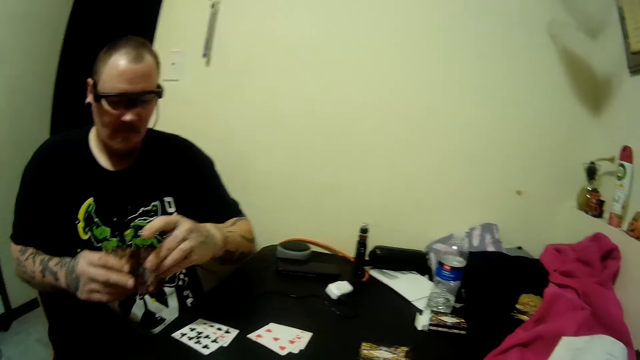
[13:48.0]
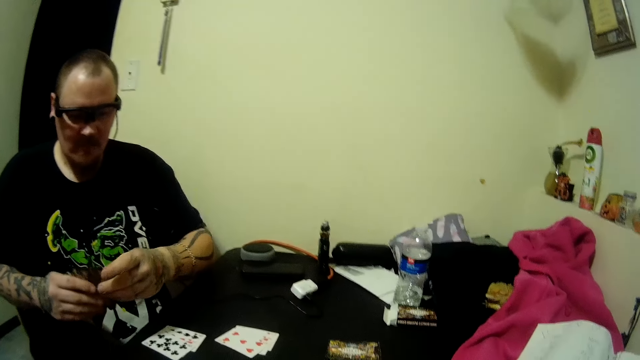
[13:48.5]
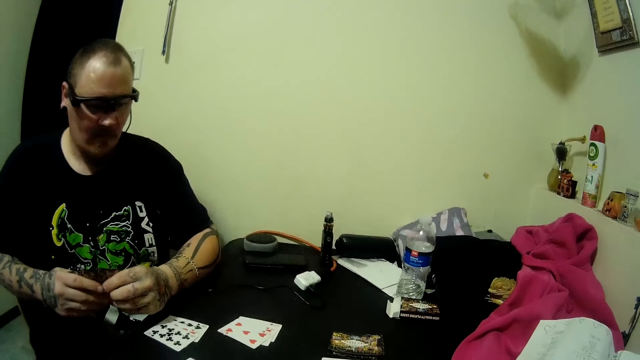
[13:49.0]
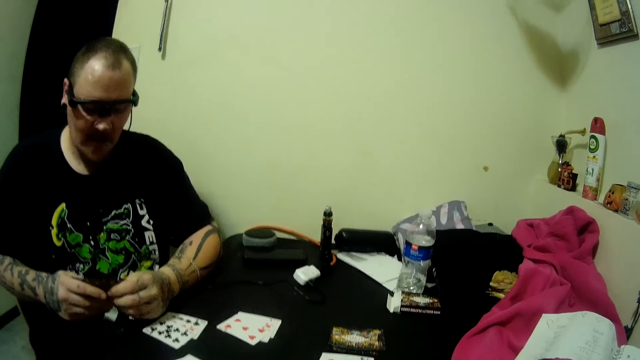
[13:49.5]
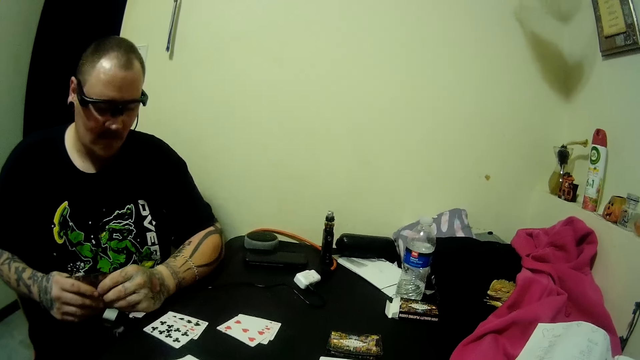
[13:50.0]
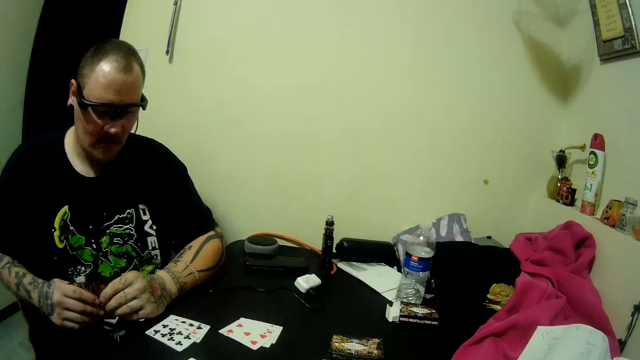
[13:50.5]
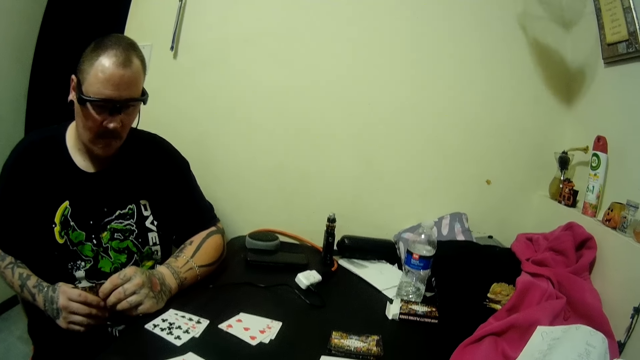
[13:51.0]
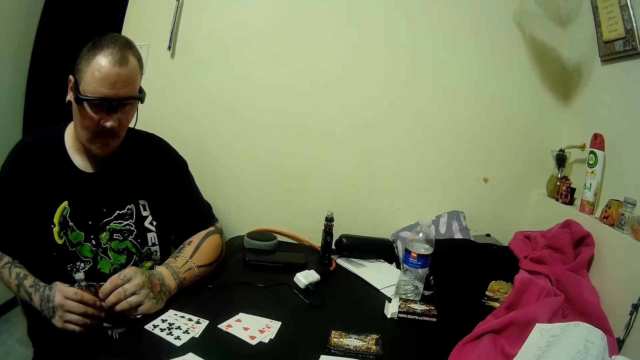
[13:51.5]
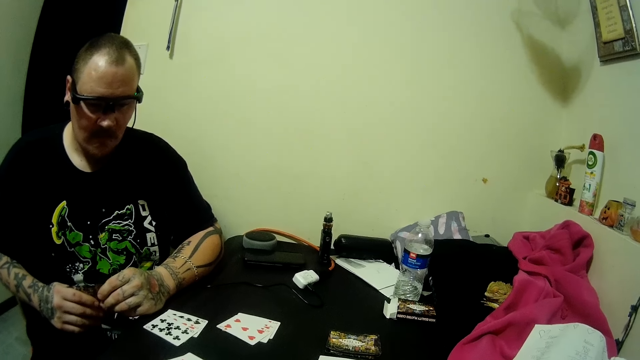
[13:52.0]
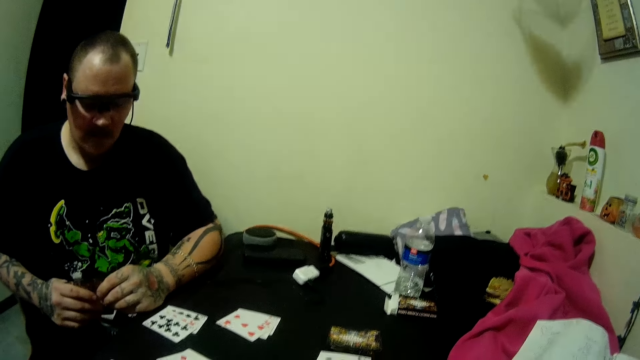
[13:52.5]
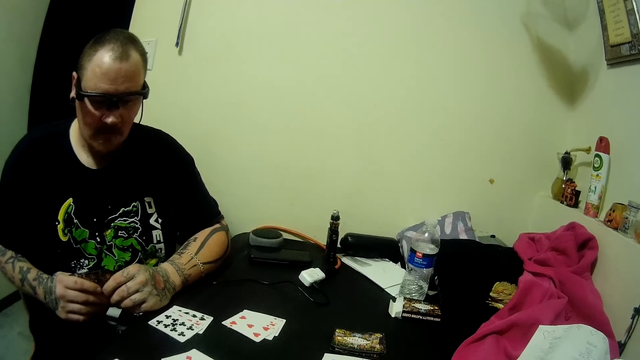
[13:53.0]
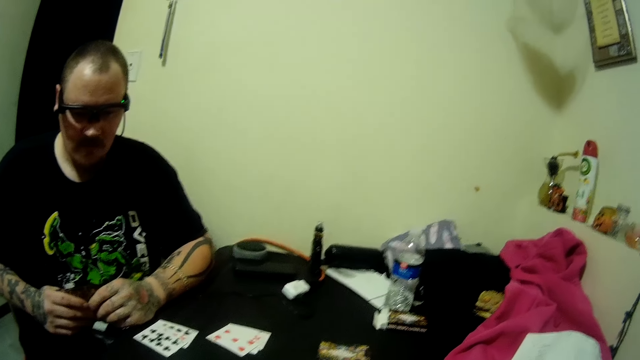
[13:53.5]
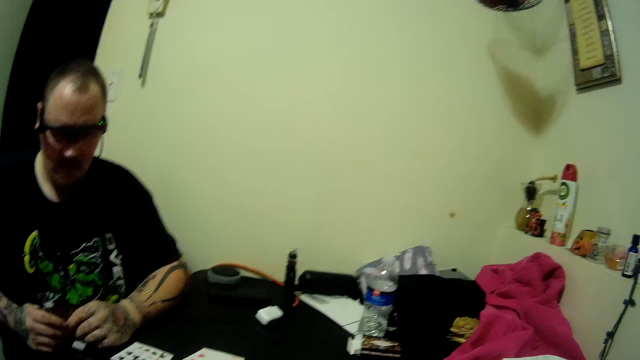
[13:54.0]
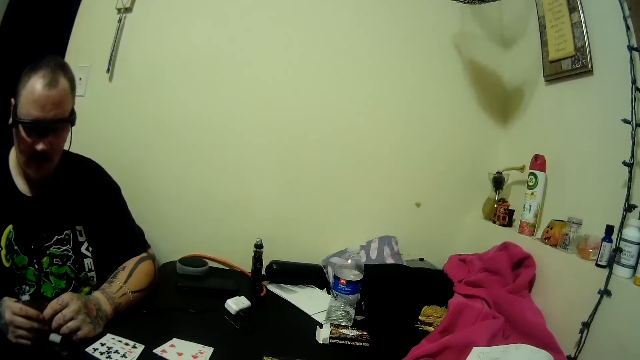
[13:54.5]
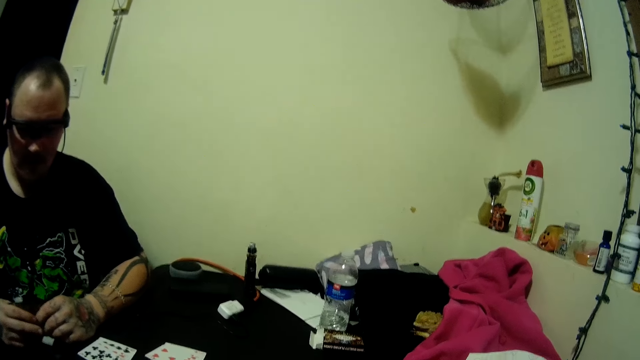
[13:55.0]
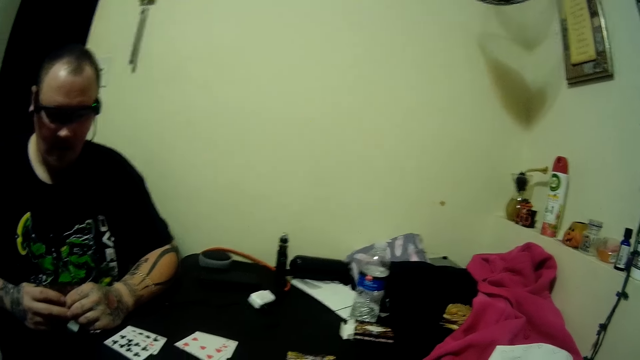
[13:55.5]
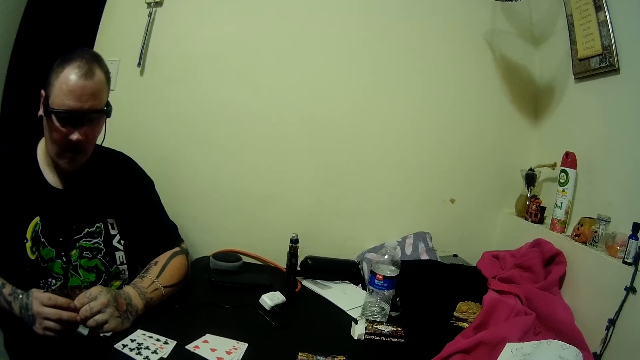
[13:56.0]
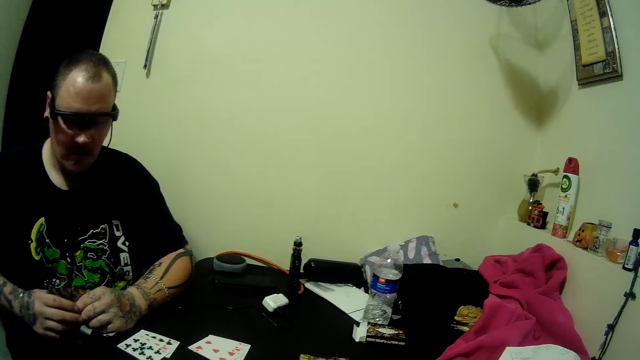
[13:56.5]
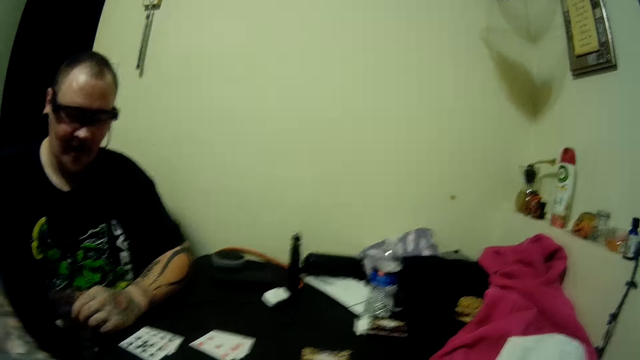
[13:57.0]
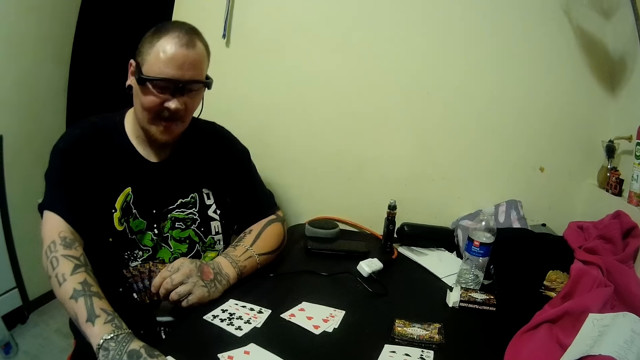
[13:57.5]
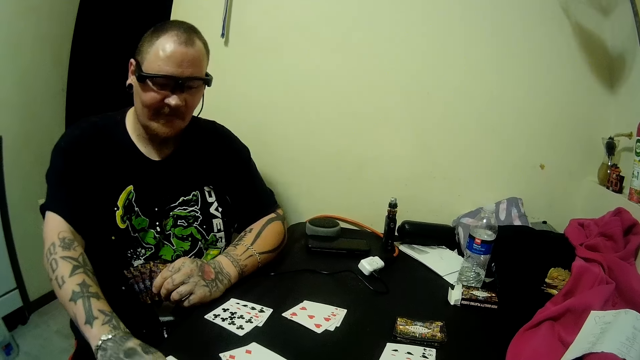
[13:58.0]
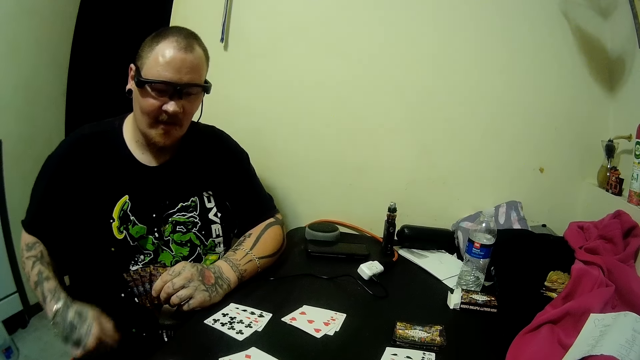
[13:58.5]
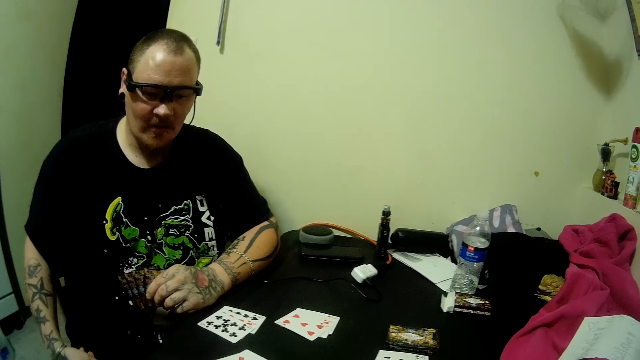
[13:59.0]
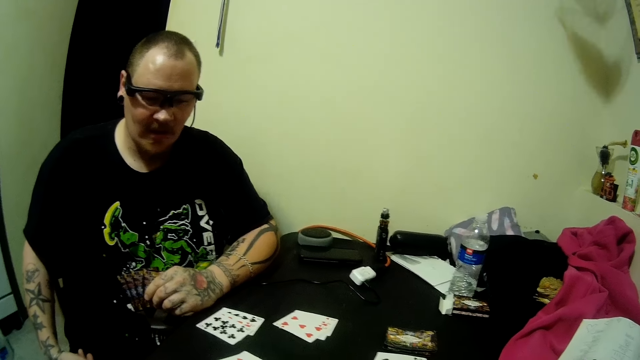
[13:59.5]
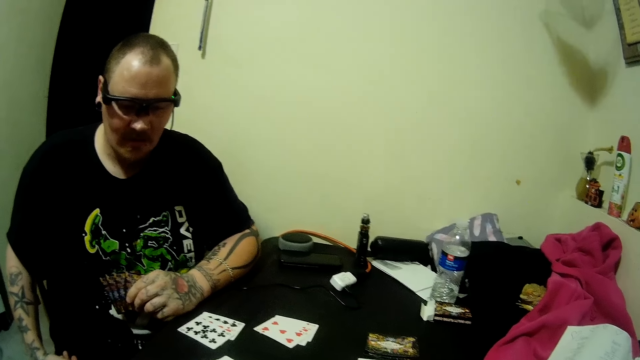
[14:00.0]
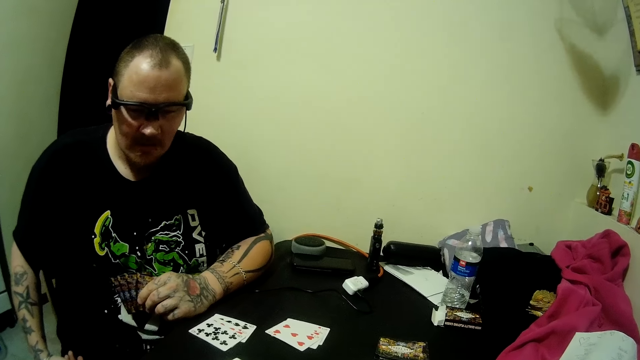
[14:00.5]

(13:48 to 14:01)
The man holds cards with his hands. He points to a card on the table, puts his hand on his thigh, and touches something.

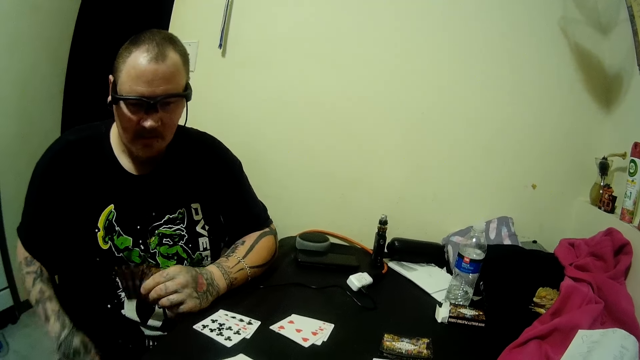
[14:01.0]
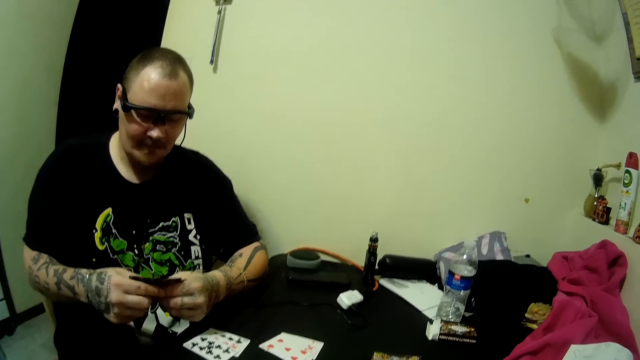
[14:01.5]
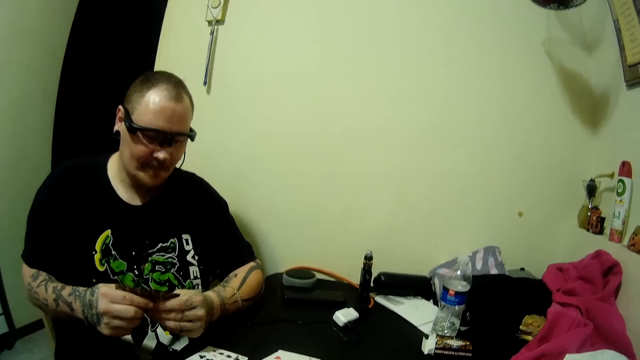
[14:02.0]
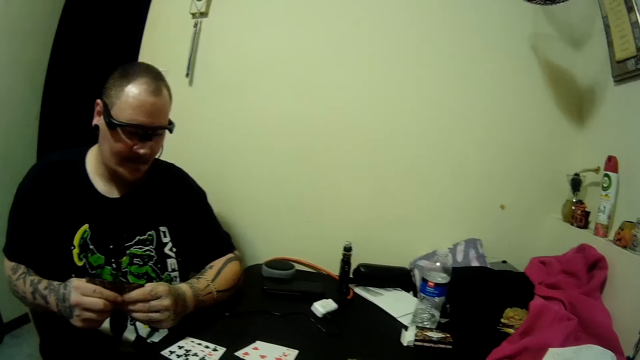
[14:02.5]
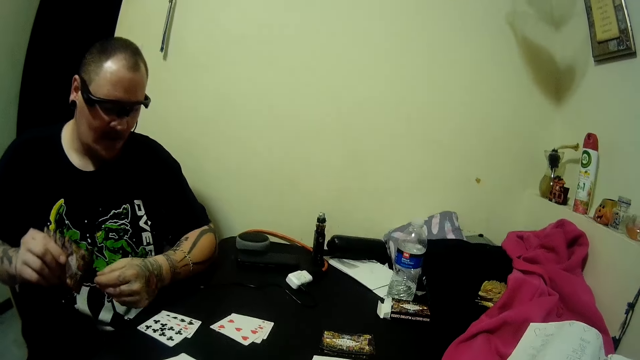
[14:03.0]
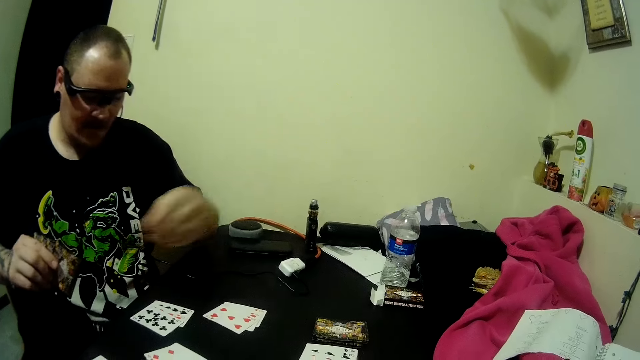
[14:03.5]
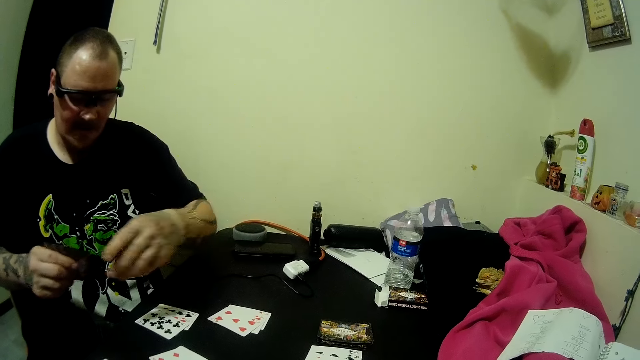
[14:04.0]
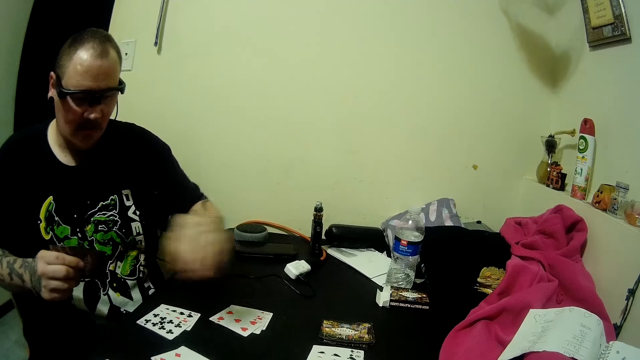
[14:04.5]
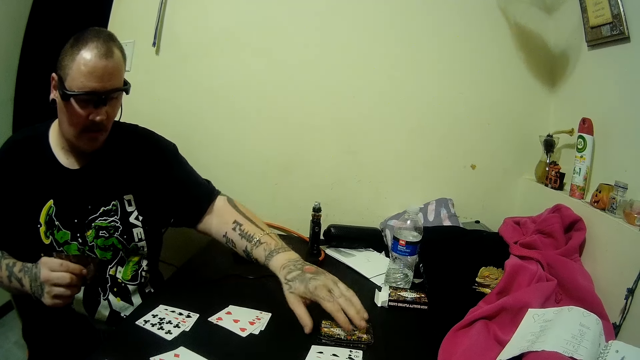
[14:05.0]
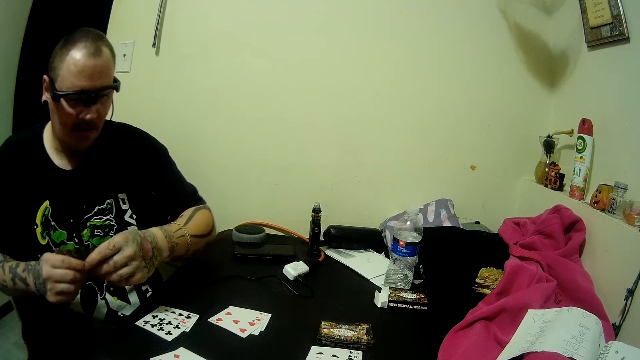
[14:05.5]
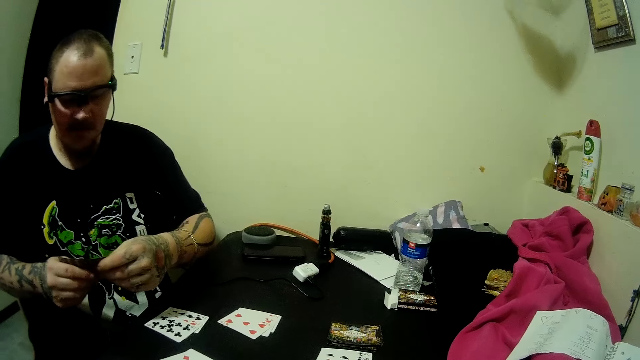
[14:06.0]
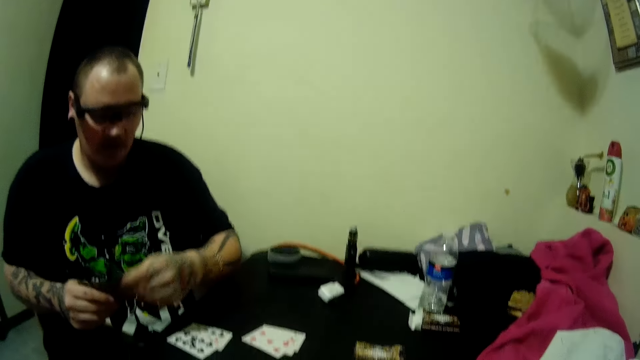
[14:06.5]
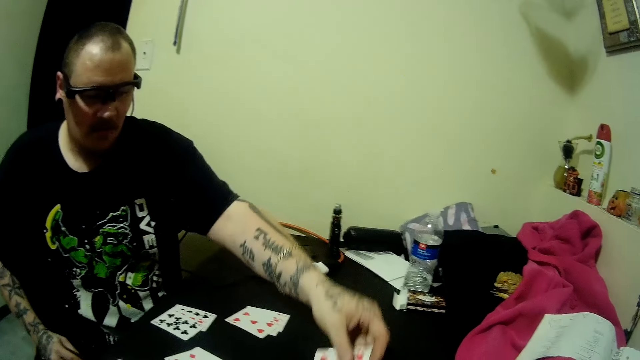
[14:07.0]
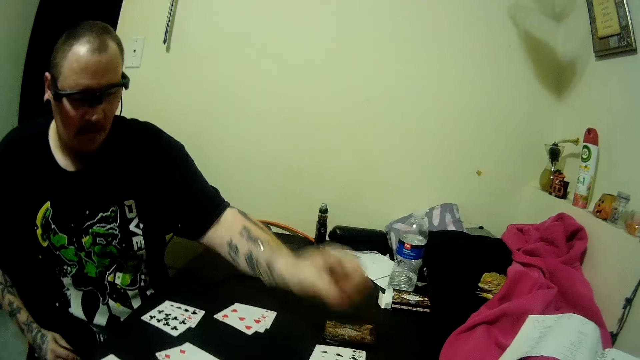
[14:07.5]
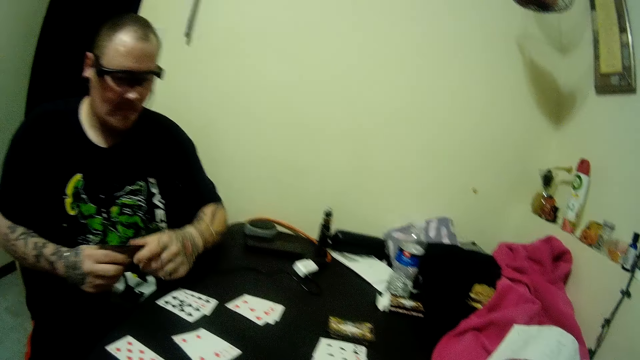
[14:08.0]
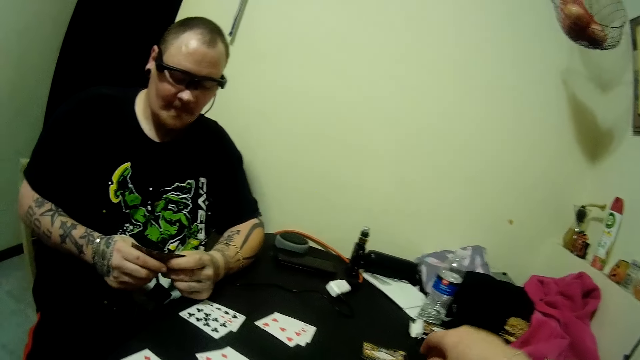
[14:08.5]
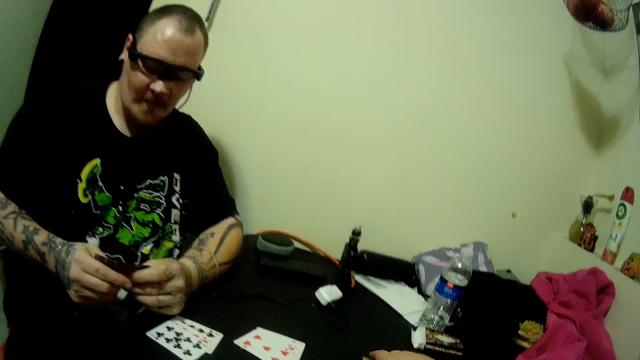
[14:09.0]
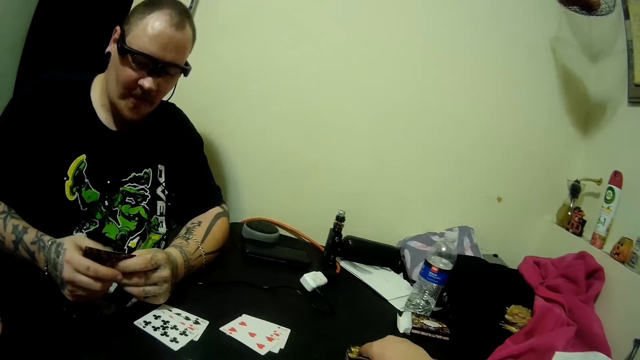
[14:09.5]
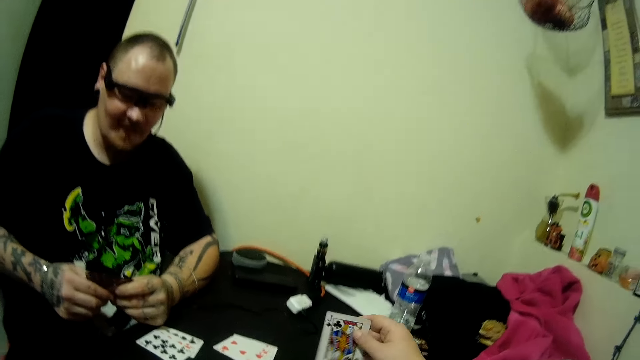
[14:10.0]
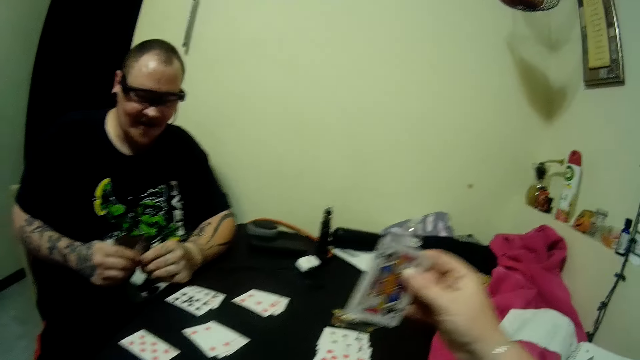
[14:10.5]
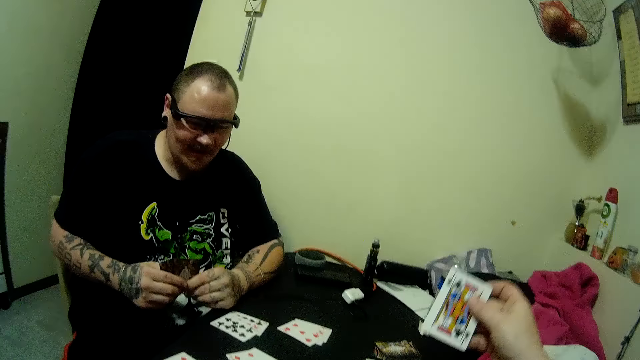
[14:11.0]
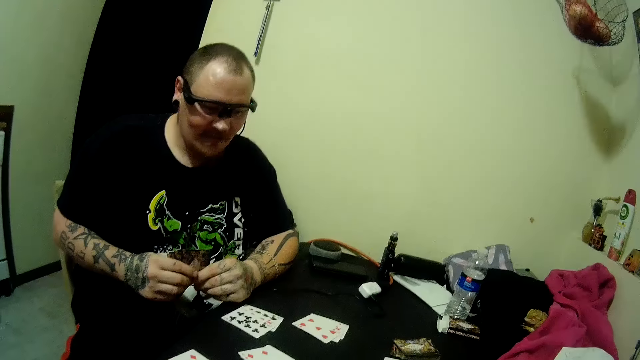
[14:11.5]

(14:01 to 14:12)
The man holds the cards with both hands. The man raises his hand. He holds the cards with his hands. He drops two cards on the table. He holds the cards with his hands. The camera wearer picks up a card from the deck of cards on the table. They drop the card on the table.
